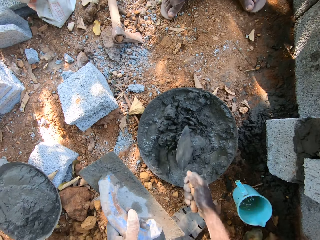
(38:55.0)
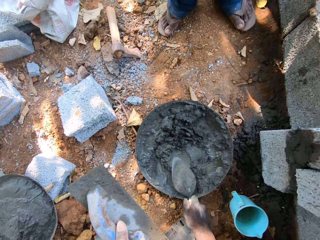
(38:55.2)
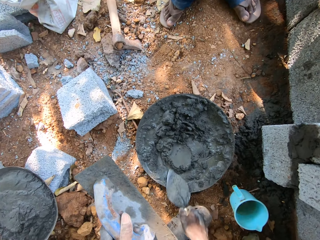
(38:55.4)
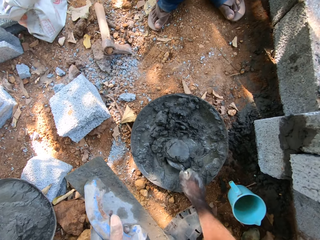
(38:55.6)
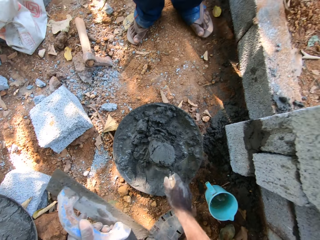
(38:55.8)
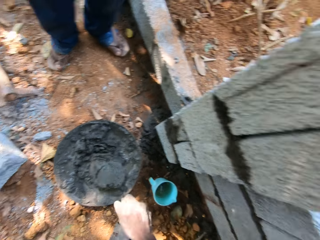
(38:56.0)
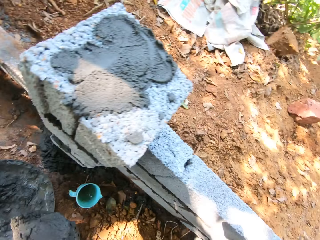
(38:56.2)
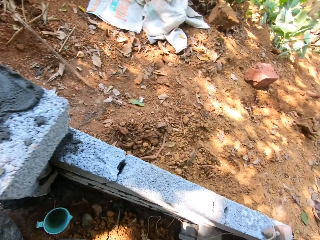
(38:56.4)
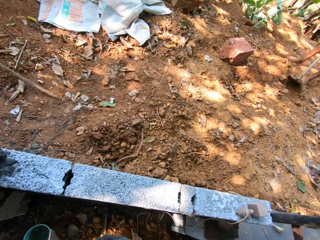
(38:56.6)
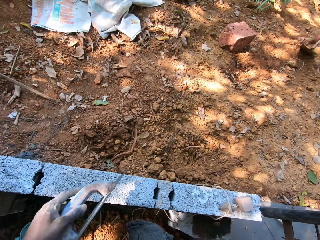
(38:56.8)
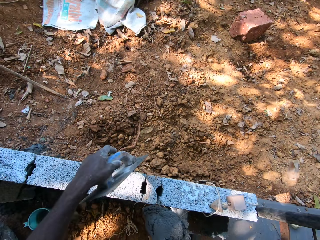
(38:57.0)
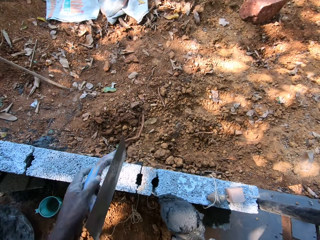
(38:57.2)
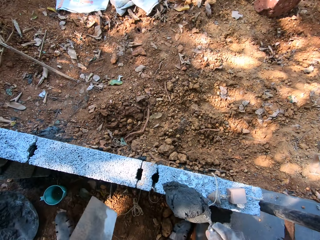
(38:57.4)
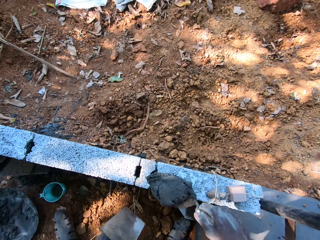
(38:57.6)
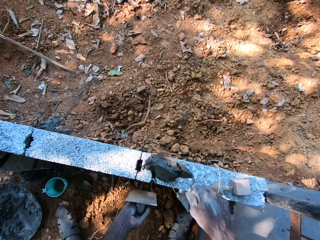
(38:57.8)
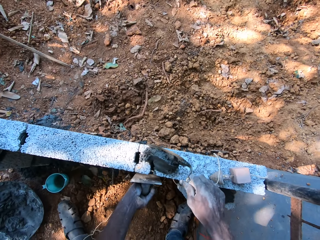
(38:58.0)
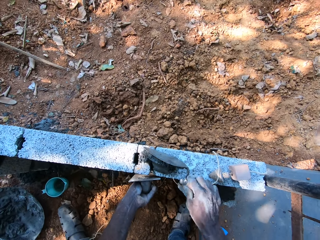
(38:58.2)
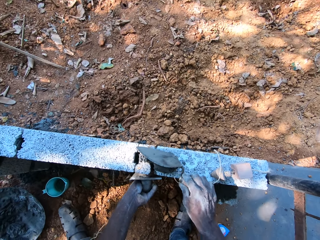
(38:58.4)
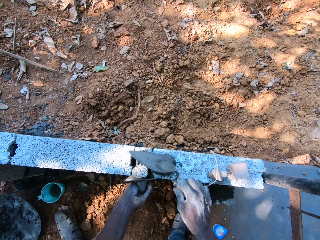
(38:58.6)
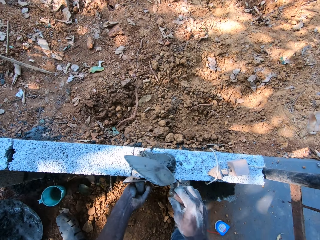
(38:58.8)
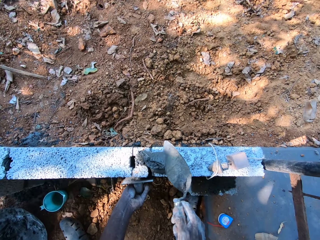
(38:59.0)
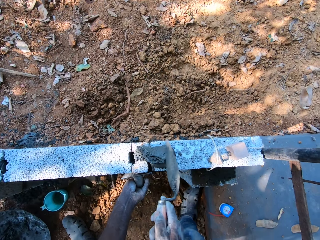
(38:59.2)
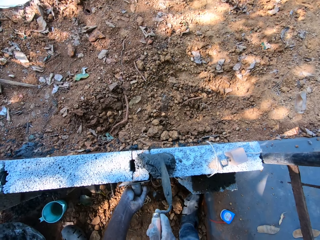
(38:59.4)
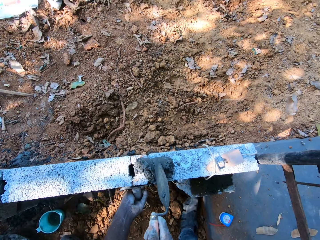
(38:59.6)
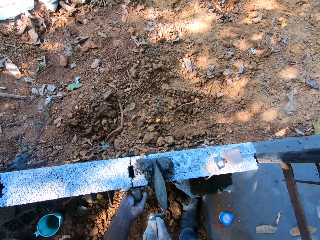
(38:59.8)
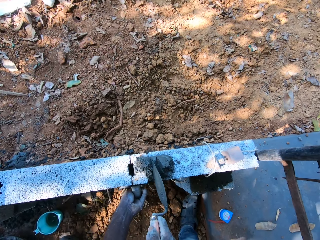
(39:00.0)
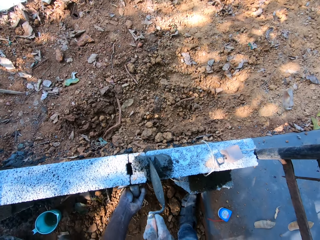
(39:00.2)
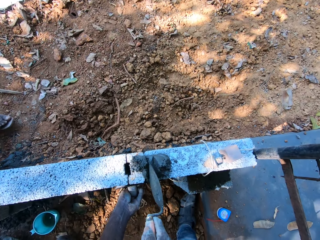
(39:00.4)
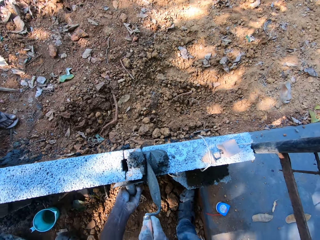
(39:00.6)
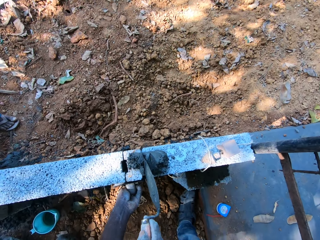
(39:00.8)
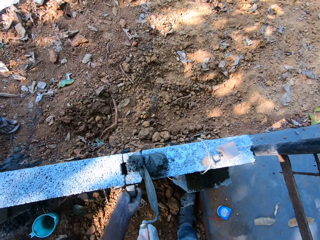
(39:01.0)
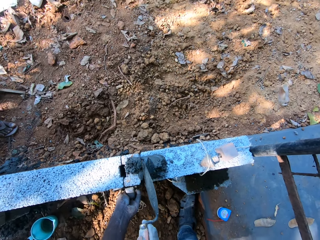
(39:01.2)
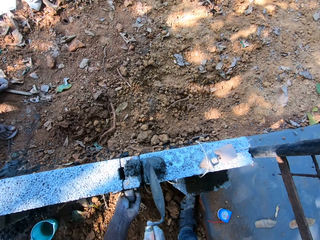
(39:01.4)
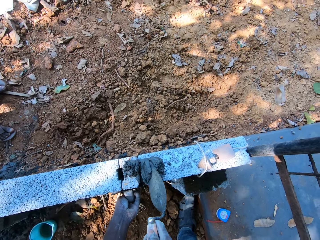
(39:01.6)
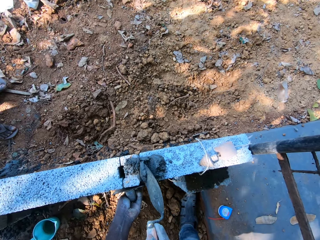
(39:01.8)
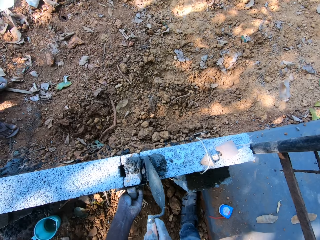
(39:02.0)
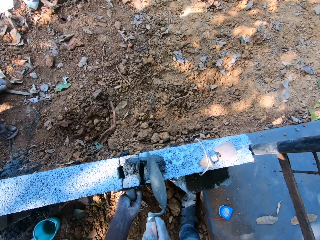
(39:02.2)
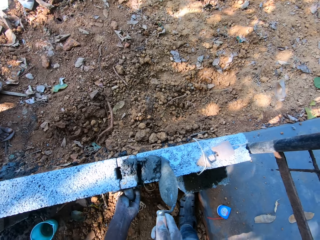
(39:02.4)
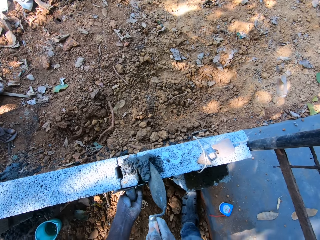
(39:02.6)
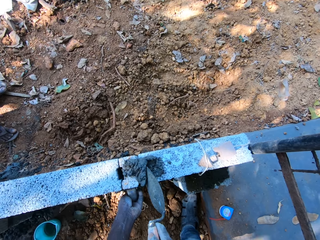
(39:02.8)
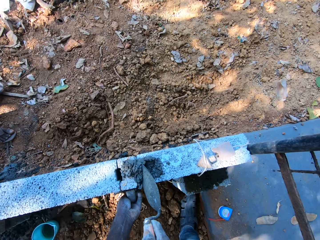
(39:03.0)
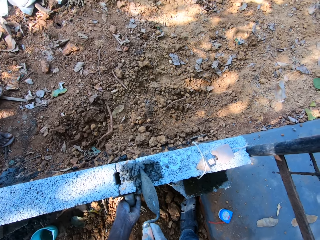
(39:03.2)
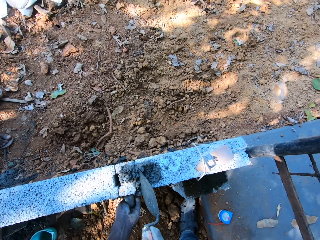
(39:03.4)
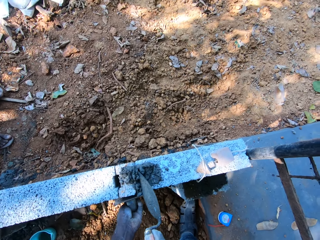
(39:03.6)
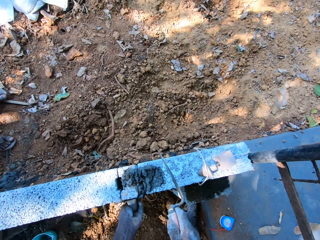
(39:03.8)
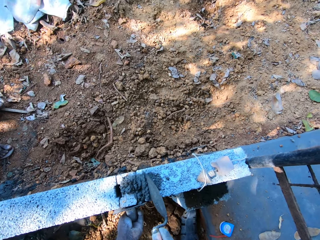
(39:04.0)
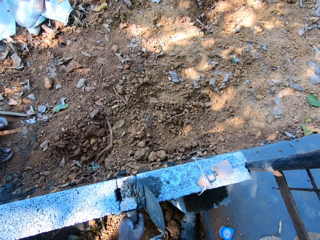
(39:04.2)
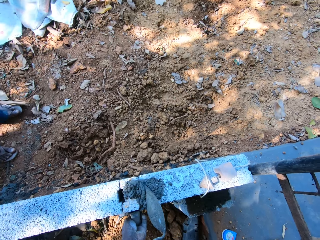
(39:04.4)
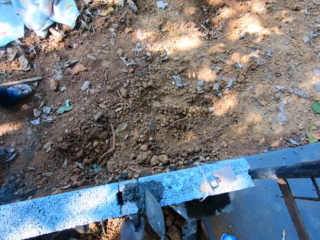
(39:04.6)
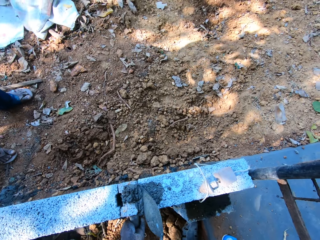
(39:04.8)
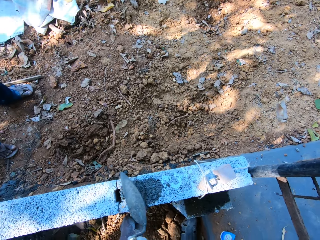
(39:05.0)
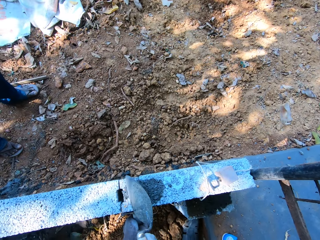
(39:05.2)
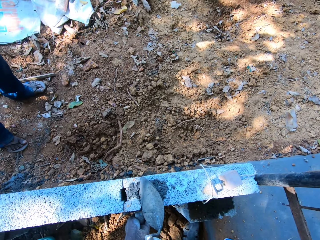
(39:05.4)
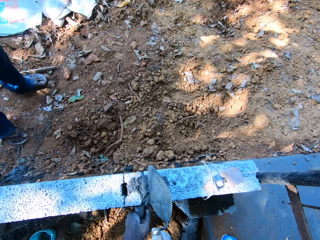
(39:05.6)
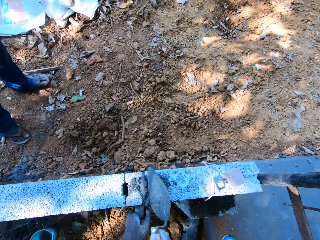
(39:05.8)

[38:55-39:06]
The camera wearer scoops mortar from the aluminum bowl with the brick trowel in his right hand. He interacts with the man. He pours the mortar in the brick trowel in his right hand onto the fence, on top of the block. He places the plastering trowel in his left hand onto the fence. He smoothens the mortar on the fence with the brick trowel in his right hand.

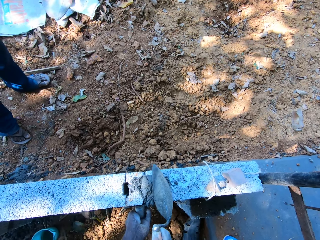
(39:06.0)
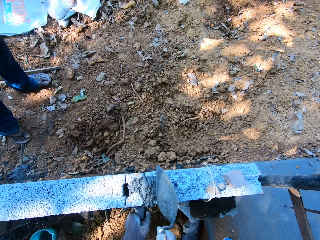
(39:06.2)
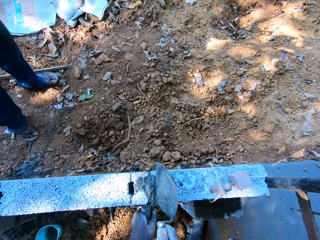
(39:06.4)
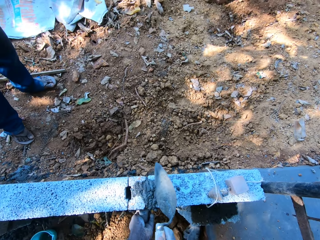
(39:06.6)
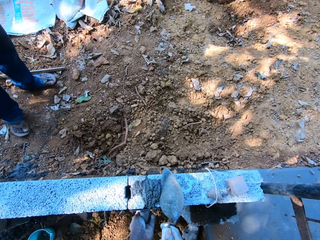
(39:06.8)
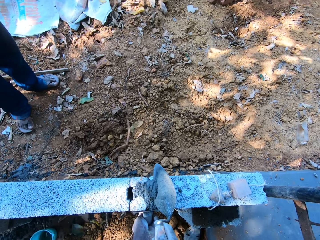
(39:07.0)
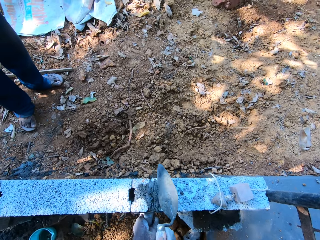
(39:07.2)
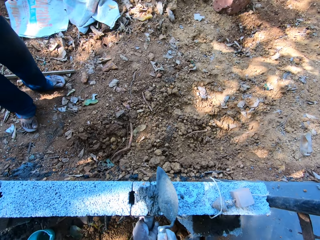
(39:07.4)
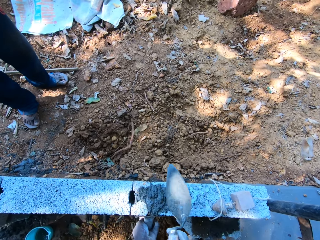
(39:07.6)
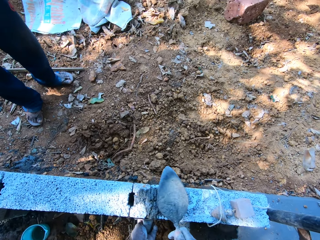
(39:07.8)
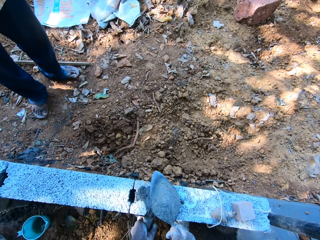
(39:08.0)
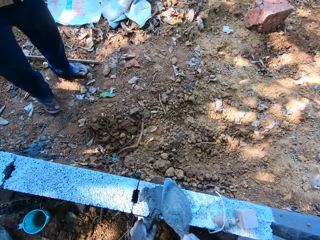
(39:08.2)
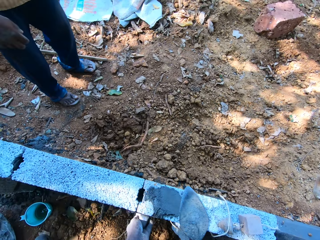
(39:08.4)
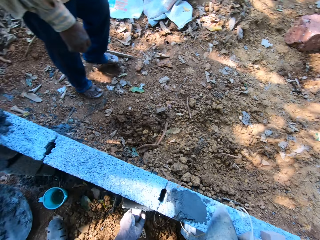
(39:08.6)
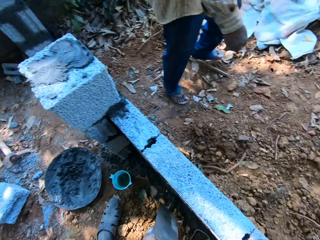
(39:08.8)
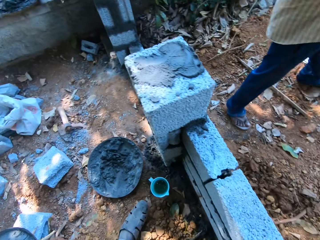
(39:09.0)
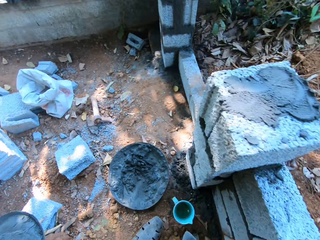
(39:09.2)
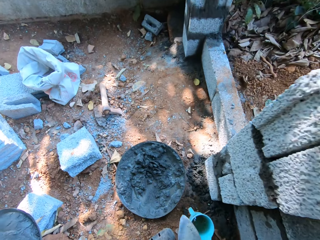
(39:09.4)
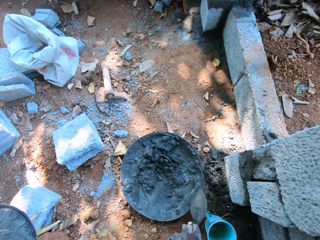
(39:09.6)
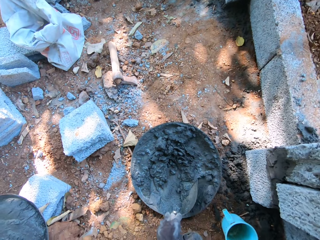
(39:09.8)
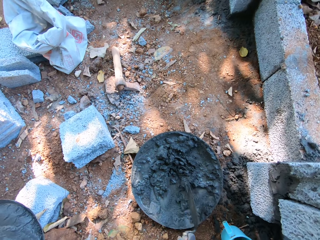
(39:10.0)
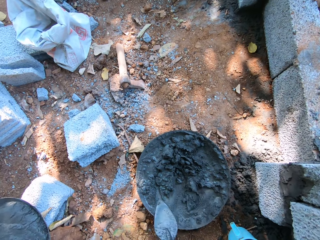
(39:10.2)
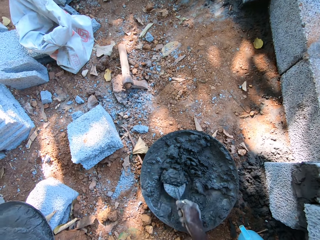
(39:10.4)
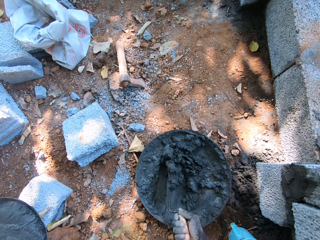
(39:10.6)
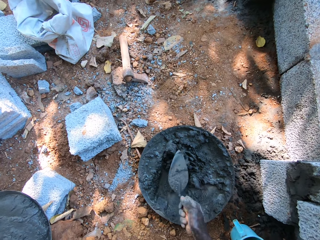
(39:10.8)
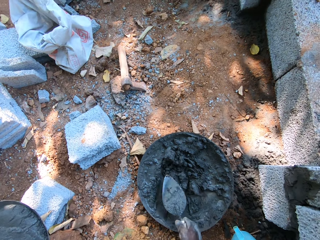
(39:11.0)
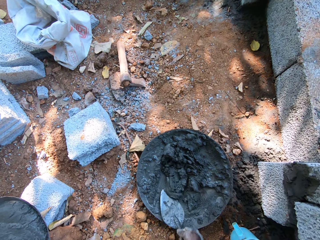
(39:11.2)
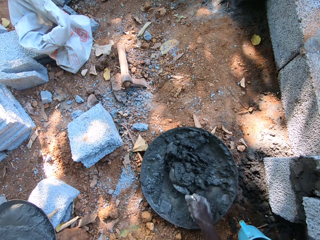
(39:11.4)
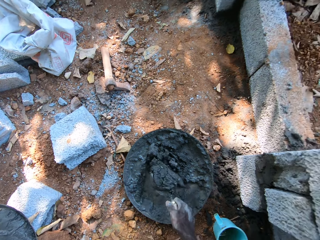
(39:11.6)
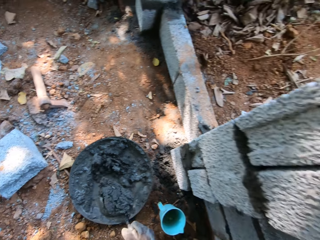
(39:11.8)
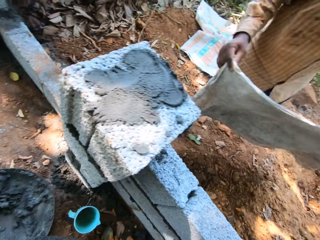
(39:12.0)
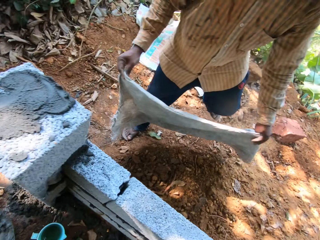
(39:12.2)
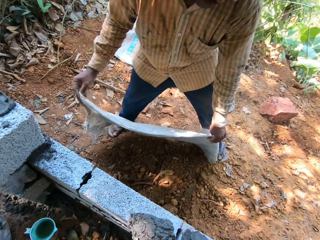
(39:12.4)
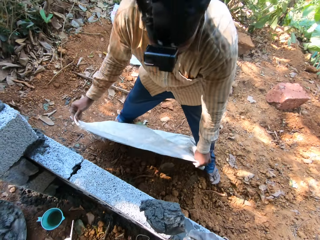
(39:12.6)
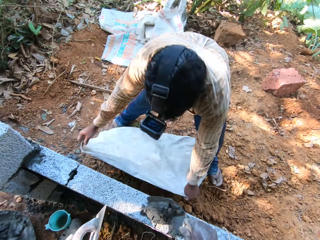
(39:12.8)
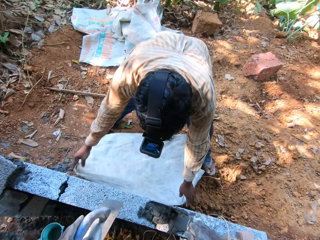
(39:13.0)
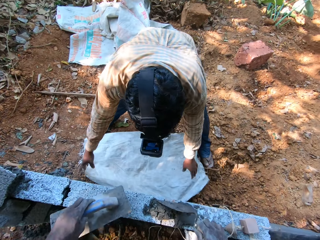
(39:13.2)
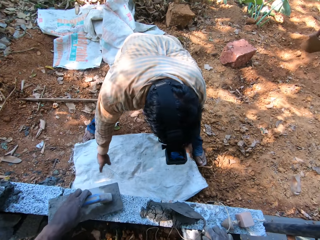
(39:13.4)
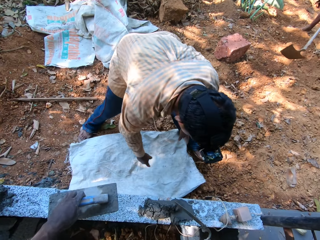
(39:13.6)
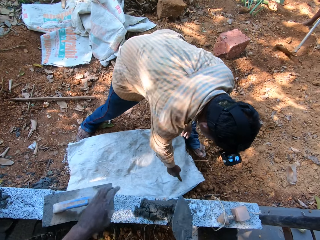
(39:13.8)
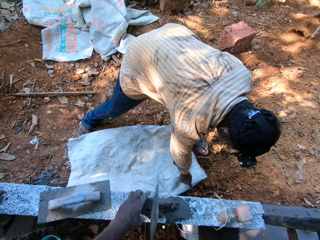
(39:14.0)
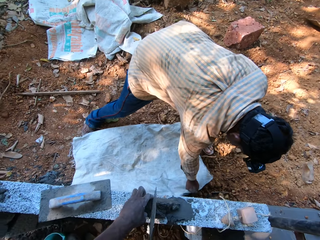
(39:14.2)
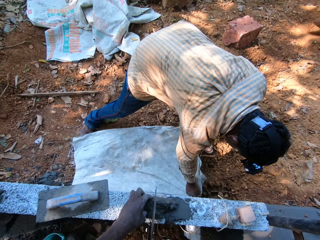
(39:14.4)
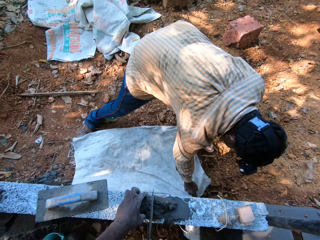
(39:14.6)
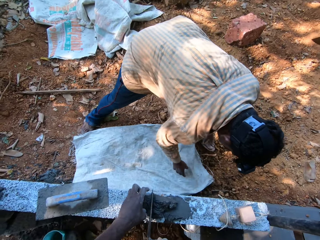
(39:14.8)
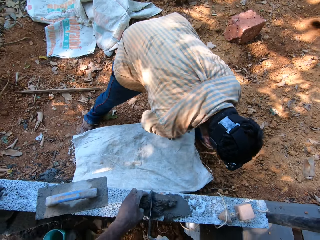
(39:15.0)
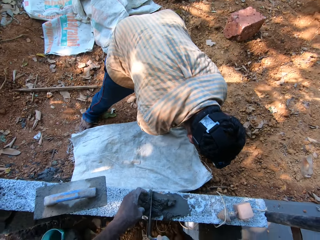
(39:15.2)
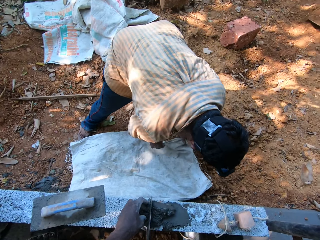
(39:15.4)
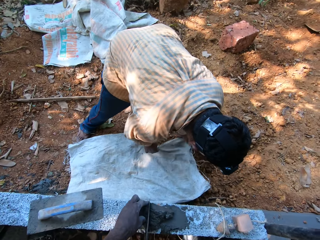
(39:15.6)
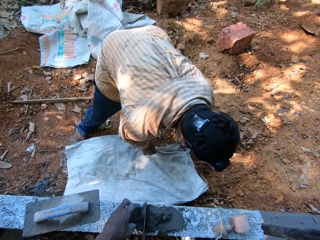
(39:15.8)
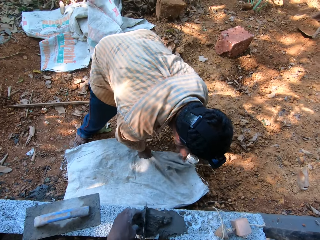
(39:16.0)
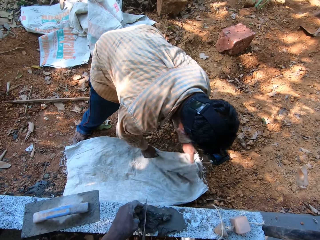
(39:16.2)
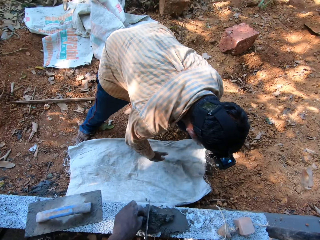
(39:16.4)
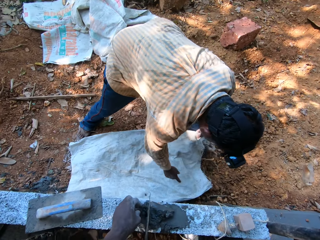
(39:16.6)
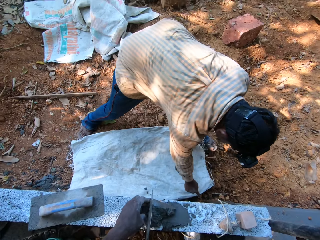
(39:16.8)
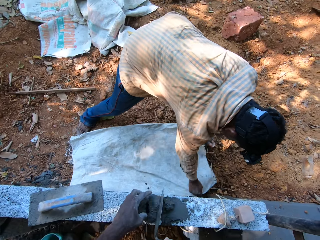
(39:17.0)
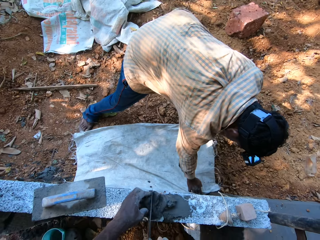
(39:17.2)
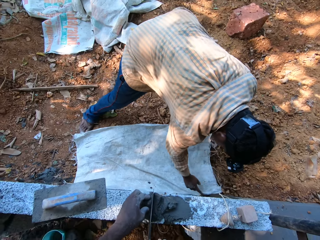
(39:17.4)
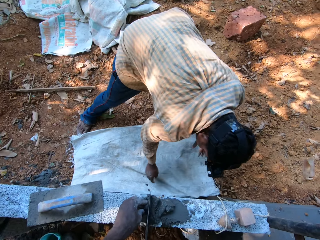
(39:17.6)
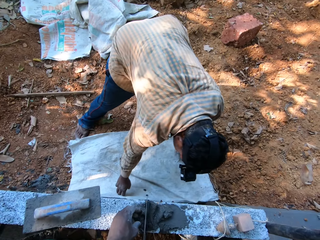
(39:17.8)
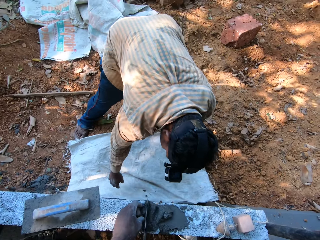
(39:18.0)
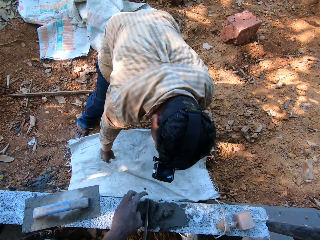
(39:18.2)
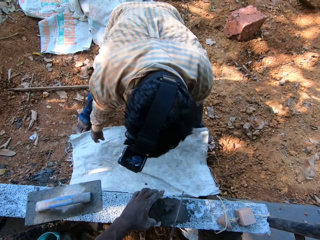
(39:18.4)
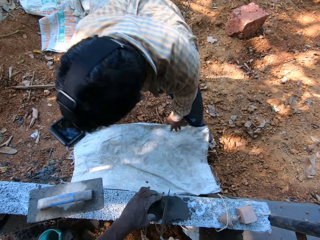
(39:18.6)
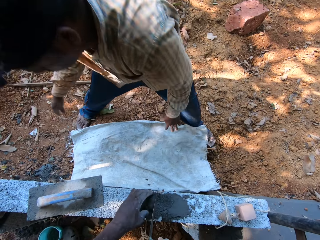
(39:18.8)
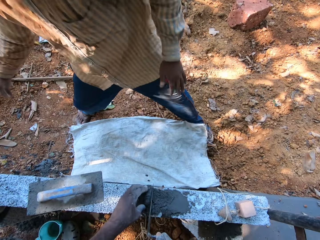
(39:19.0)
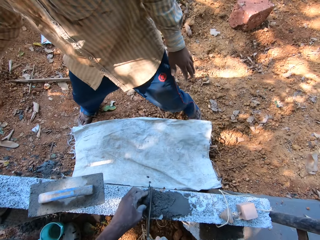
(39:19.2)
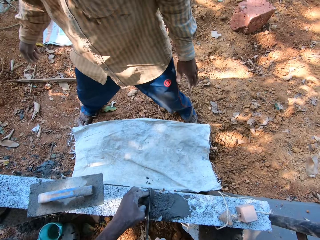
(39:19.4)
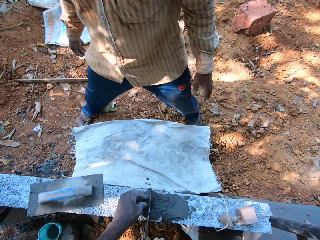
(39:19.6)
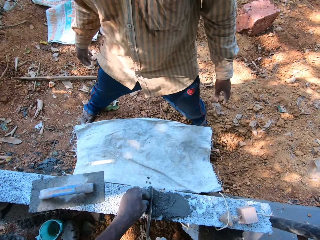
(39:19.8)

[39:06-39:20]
The camera wearer spreads the concrete. He mixes mortar in the aluminum bowl with the brick trowel in his right hand. He scoops the mortar from the aluminum bowl with the brick trowel in his right hand. The man spreads a sack in both hands onto the ground. The camera wearer pours the mortar in the brick trowel in his right hand onto the fence. He places the plastering trowel in his left hand onto the fence. Another man hoes the ground with the hoe with both hands. The camera wearer smoothens the mortar on the fence with his left hand. He smoothens the mortar on the fence with the brick trowel in his right hand.
